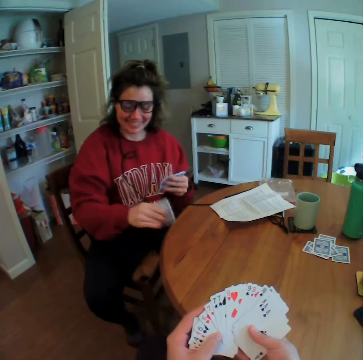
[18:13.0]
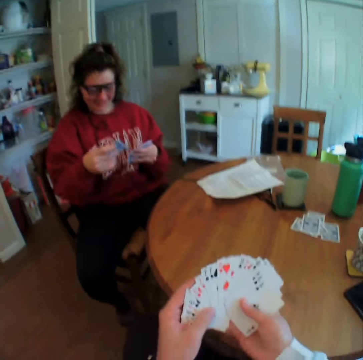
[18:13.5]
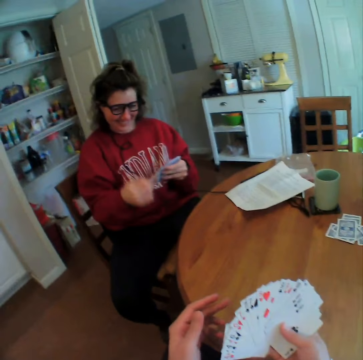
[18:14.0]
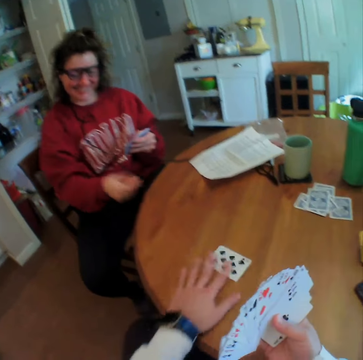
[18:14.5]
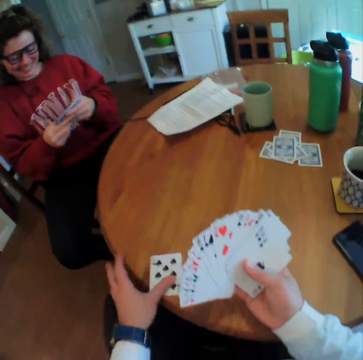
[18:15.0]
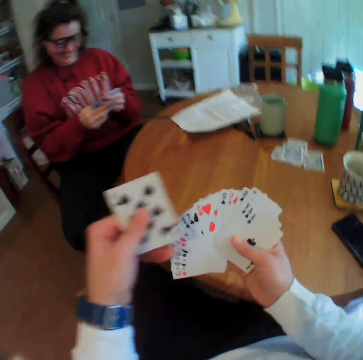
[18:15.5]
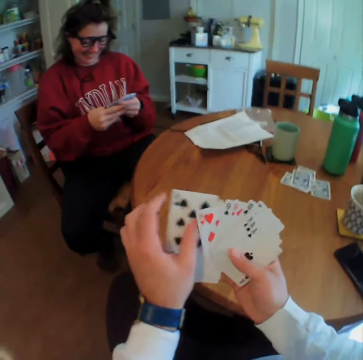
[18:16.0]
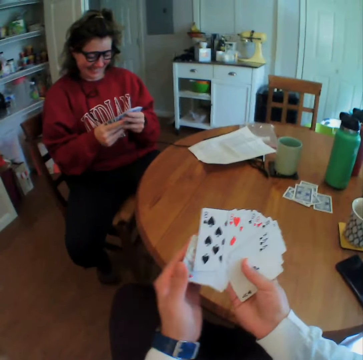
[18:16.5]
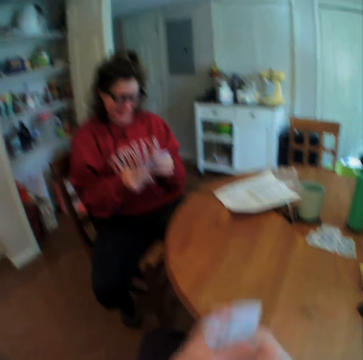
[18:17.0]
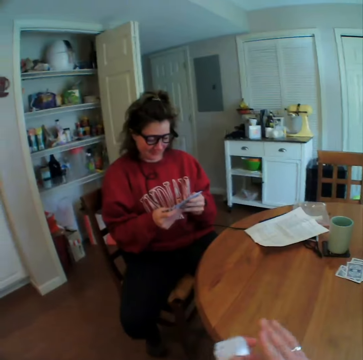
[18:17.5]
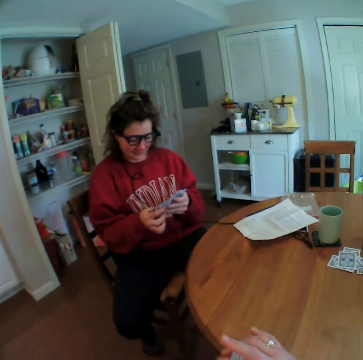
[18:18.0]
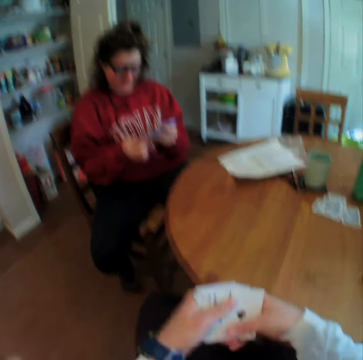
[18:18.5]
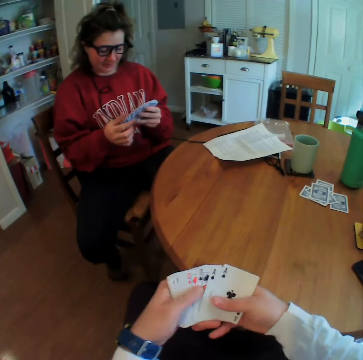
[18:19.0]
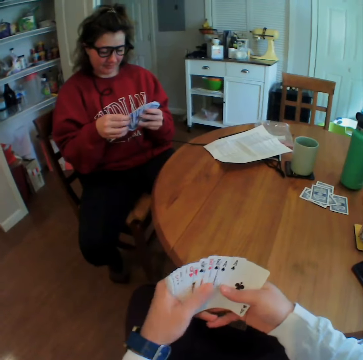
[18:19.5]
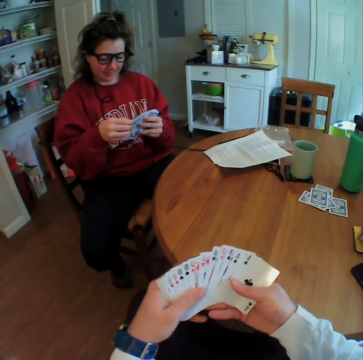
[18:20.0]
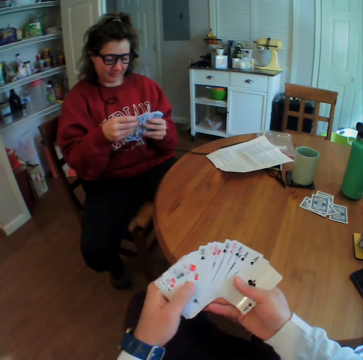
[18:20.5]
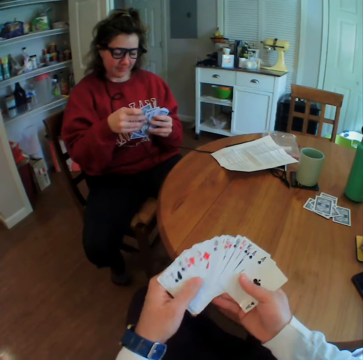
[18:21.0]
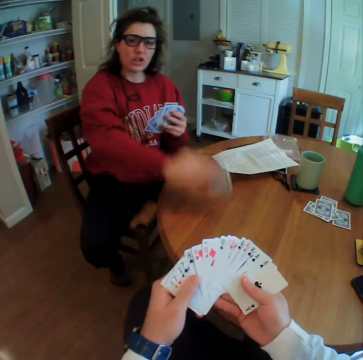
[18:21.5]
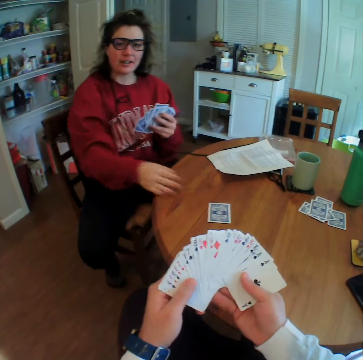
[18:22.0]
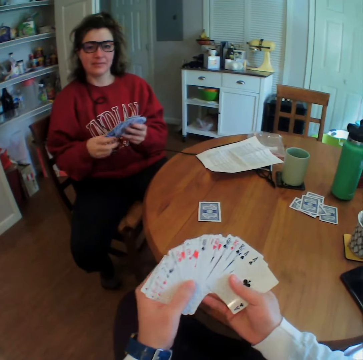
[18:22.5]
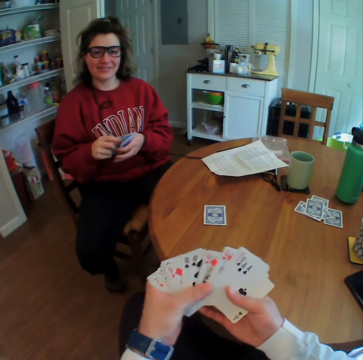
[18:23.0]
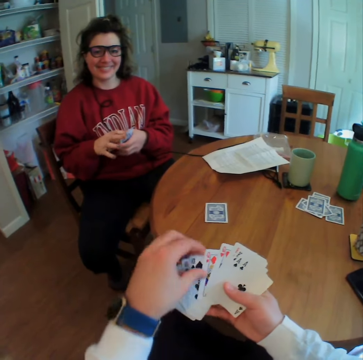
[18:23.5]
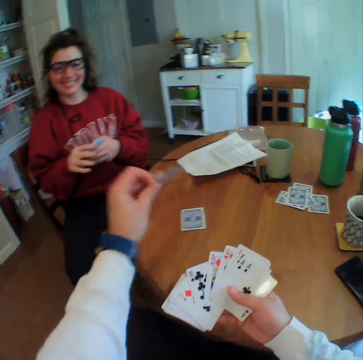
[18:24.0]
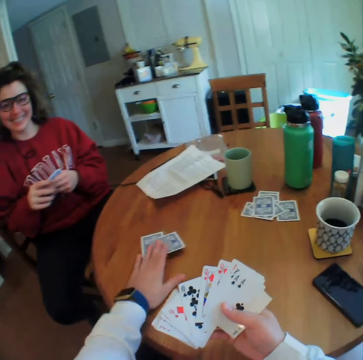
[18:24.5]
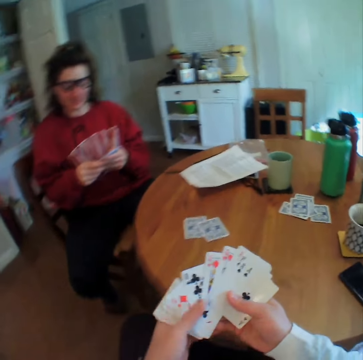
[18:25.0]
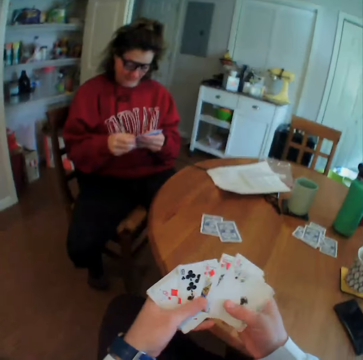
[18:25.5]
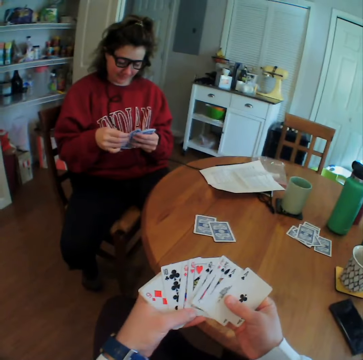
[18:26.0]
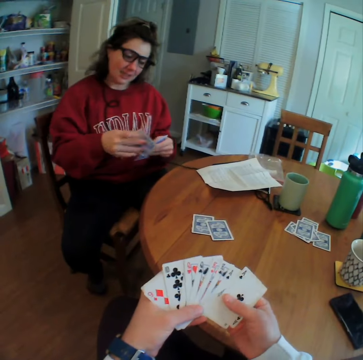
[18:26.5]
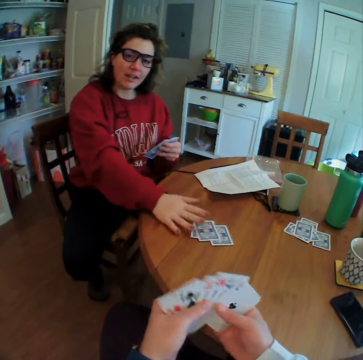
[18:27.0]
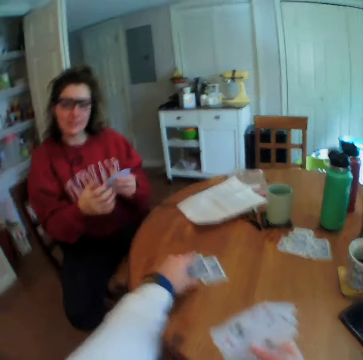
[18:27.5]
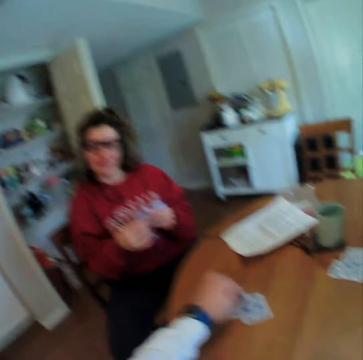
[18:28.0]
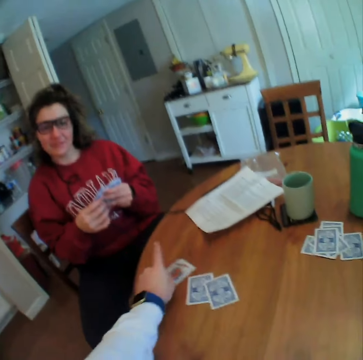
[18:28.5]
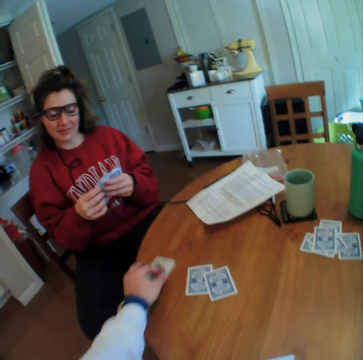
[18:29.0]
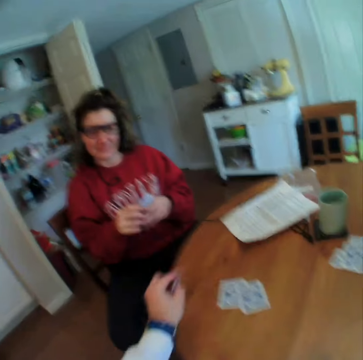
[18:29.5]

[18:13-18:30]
A woman picks the card. The woman throws the card on the table. The camera wearer picks the card. He picks up the card. He spreads the cards on his hand. The woman puts down the card on the table. The camera wearer puts a card on the table. He spreads the cards on his hand. The woman puts down the card on the table. The camera wearer picks a card from the table. He throws back the card on the table.

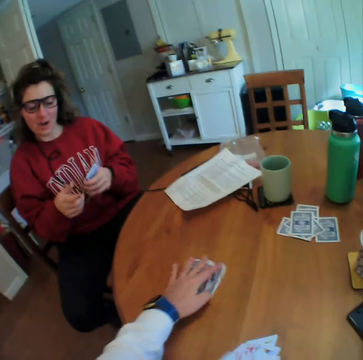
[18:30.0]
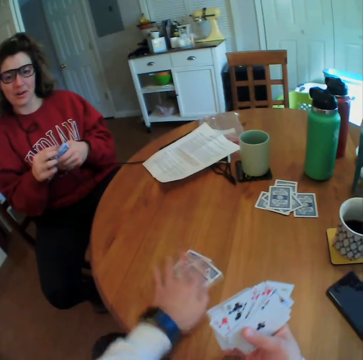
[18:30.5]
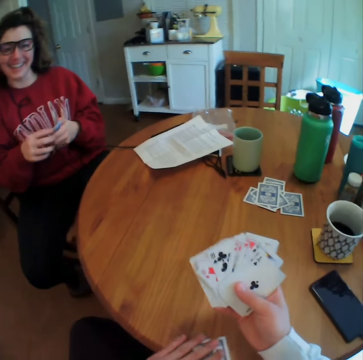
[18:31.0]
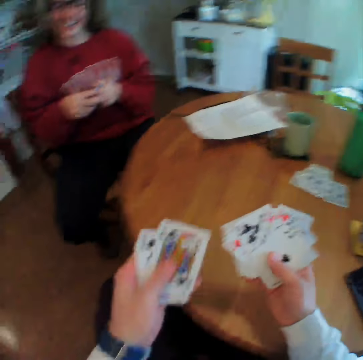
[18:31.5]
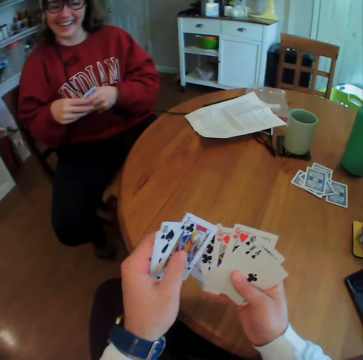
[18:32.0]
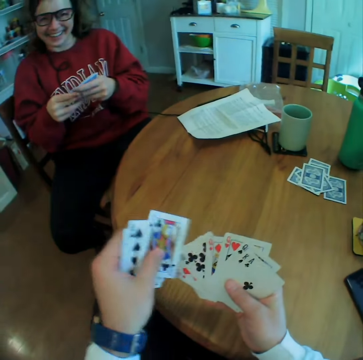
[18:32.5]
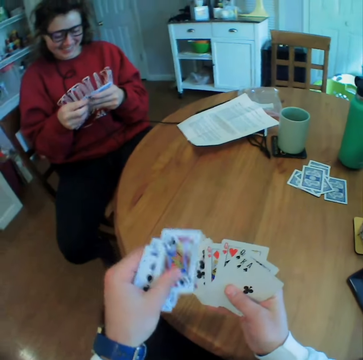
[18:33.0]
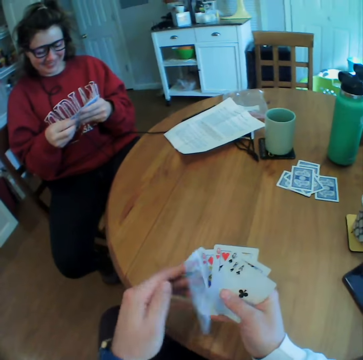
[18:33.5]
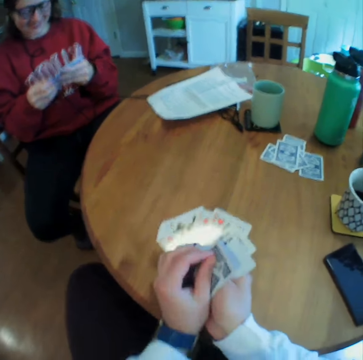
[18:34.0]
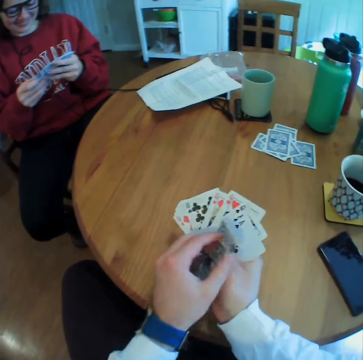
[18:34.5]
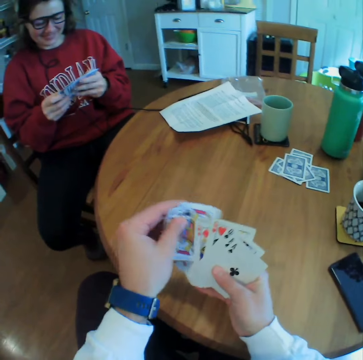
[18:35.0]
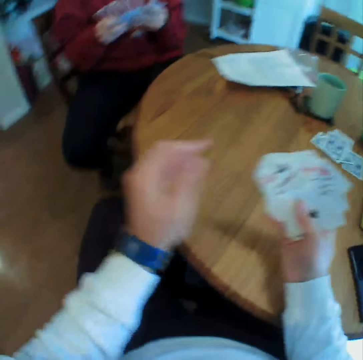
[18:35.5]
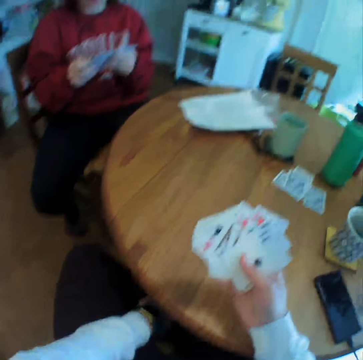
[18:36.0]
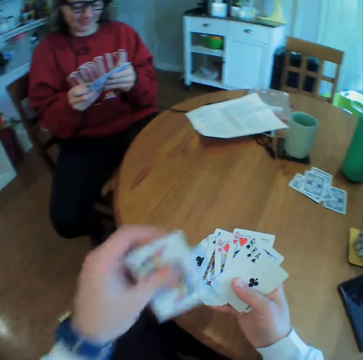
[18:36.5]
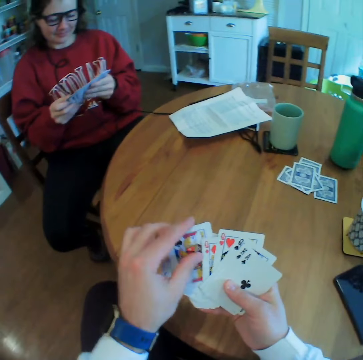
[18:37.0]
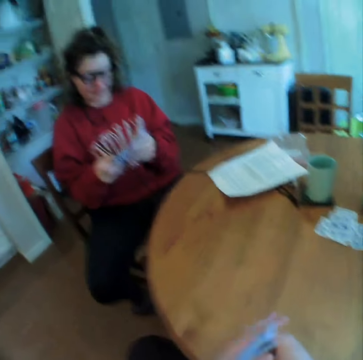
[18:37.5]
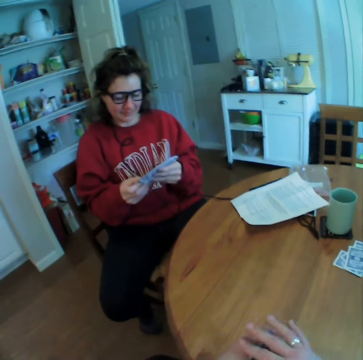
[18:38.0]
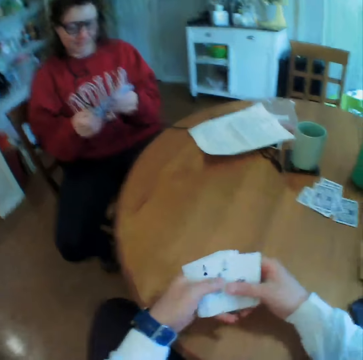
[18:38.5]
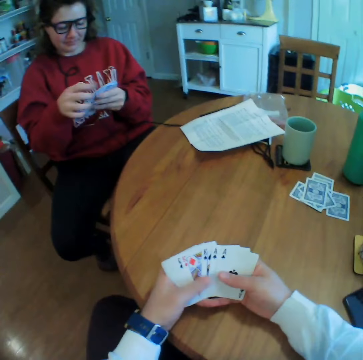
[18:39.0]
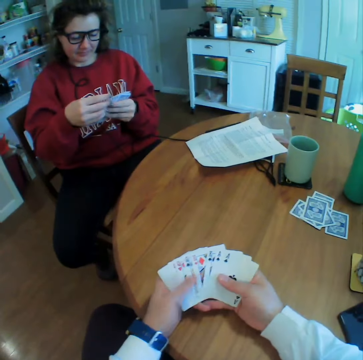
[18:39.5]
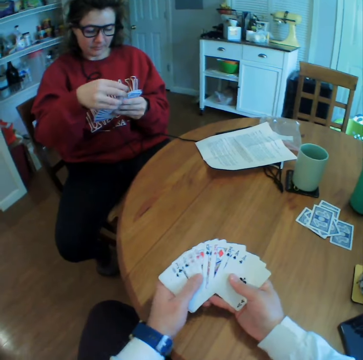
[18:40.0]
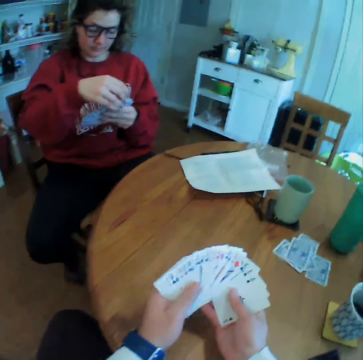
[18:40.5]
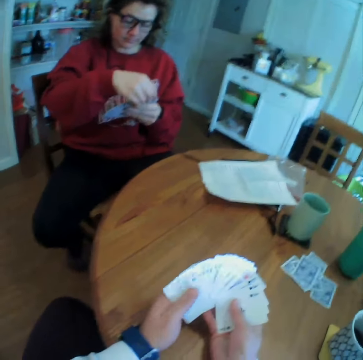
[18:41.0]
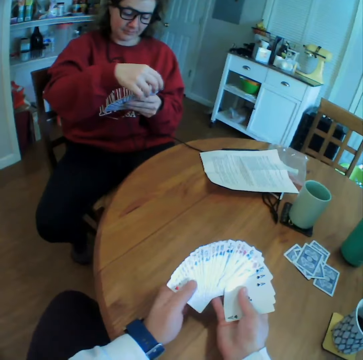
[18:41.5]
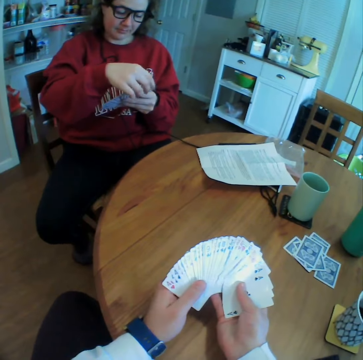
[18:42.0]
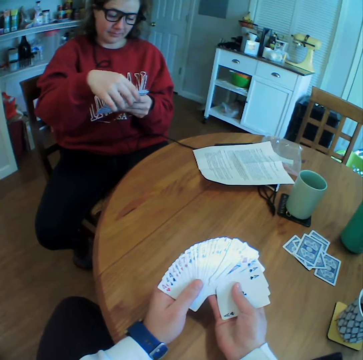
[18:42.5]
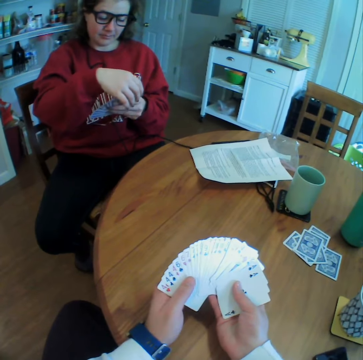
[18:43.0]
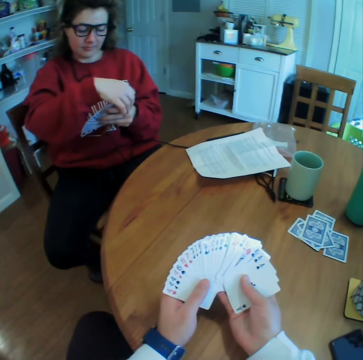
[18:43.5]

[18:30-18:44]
The camera wearer picks up all the cards on the table. A woman talks to the camera wearer. The camera wearer looks at the cards. He drops some cards on his lap. He picks a card from his lap. He spreads the cards on his hand.

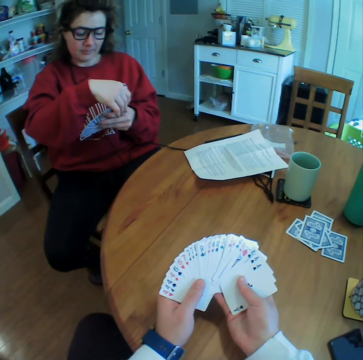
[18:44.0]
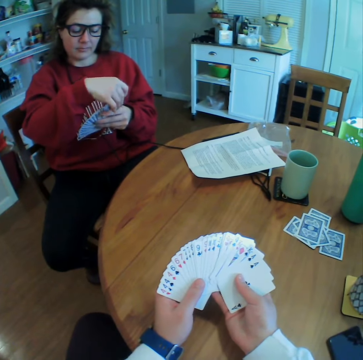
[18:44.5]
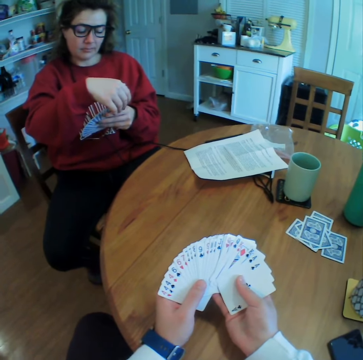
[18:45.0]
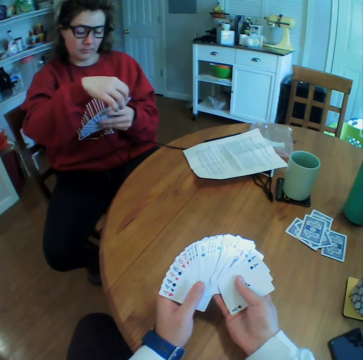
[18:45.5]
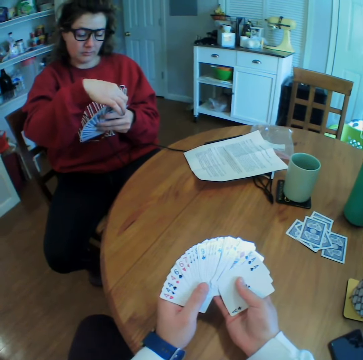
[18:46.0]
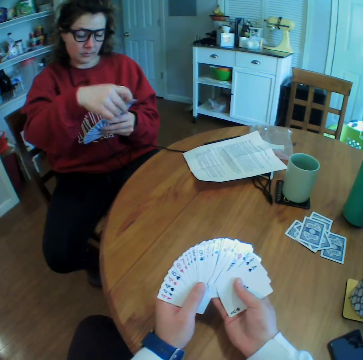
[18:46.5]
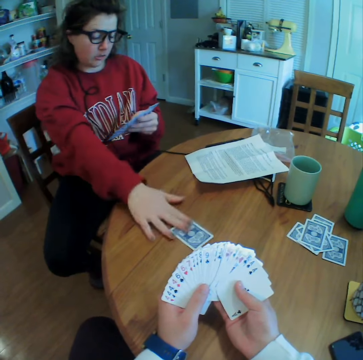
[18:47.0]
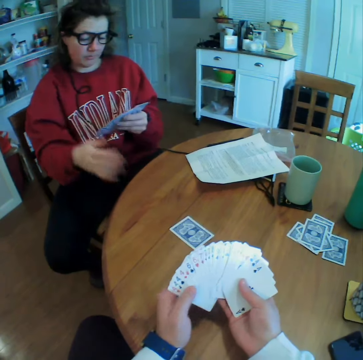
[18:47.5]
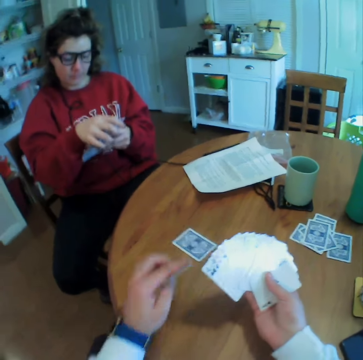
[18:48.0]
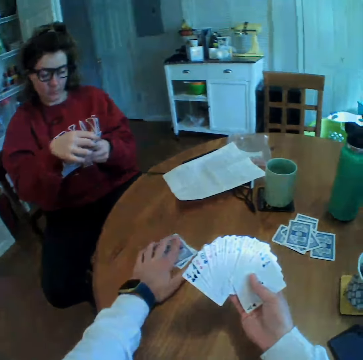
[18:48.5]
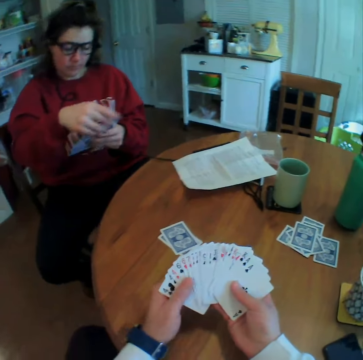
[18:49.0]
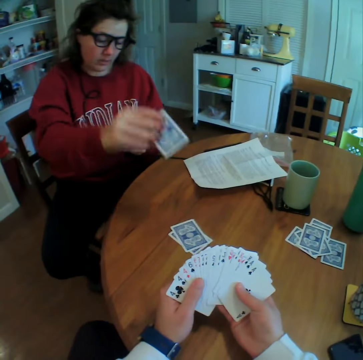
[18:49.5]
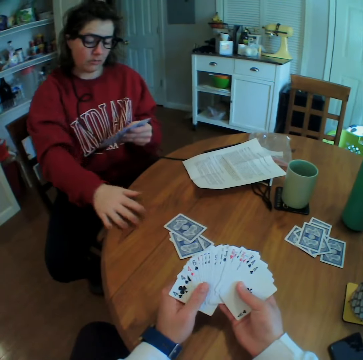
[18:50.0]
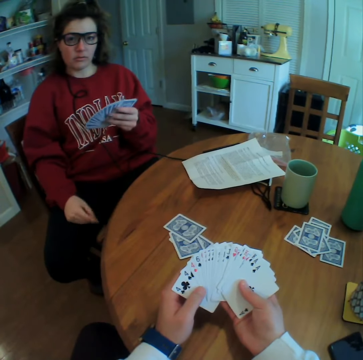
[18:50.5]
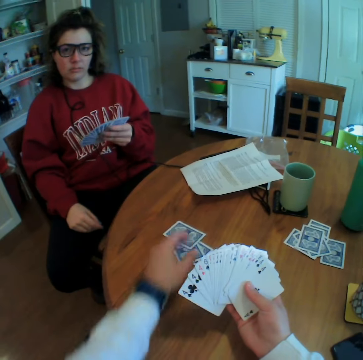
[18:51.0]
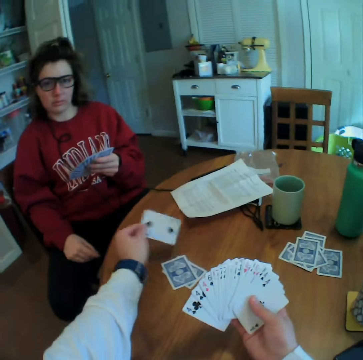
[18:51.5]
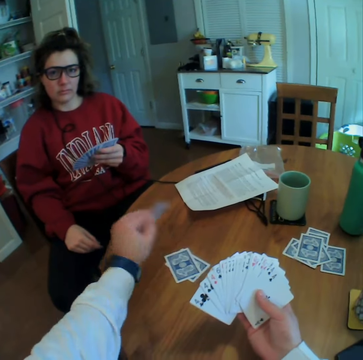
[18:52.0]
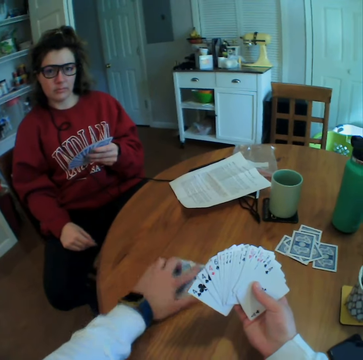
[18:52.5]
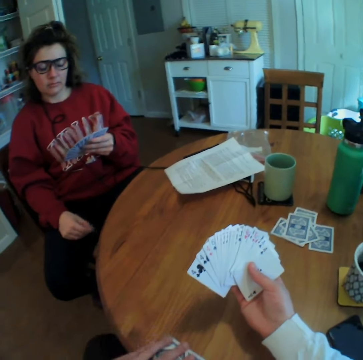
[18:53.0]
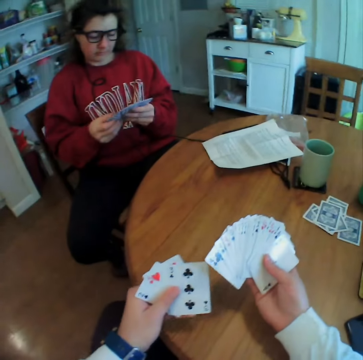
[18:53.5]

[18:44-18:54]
A woman puts a card on the table. The camera wearer puts a card on the table. The woman puts a card on the table. The camera wearer picks a card from the table. They look at the card dropped by the woman. They put down the card. They pick up the already dropped cards.
